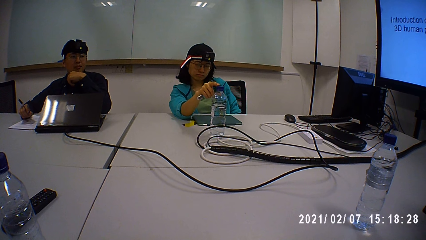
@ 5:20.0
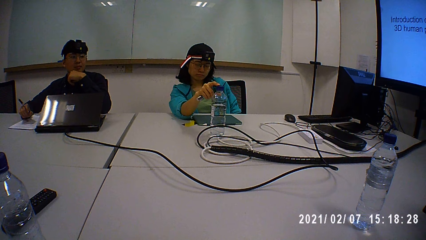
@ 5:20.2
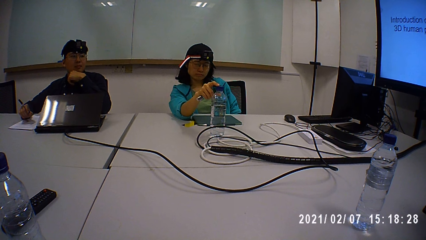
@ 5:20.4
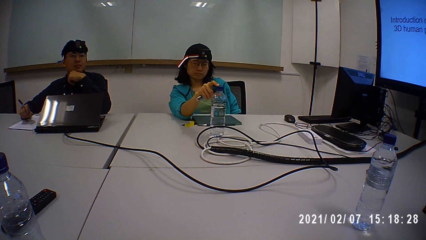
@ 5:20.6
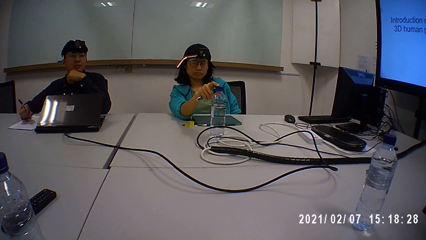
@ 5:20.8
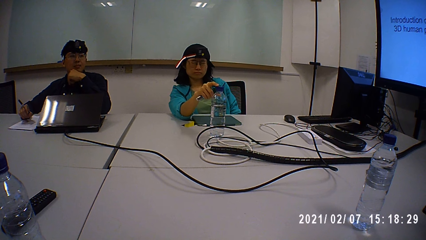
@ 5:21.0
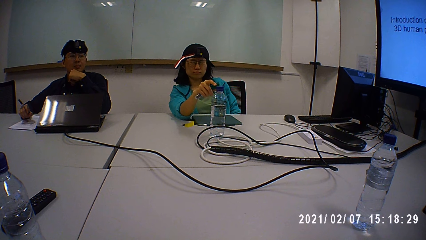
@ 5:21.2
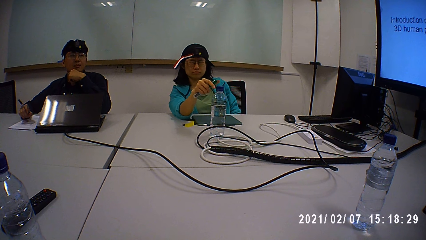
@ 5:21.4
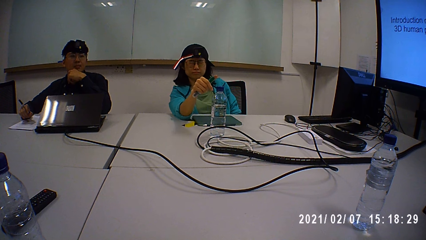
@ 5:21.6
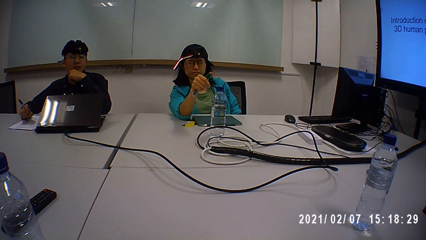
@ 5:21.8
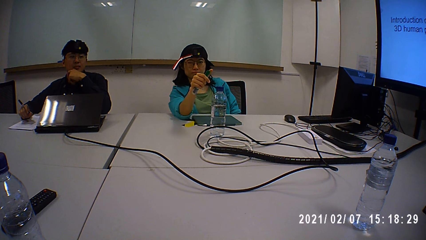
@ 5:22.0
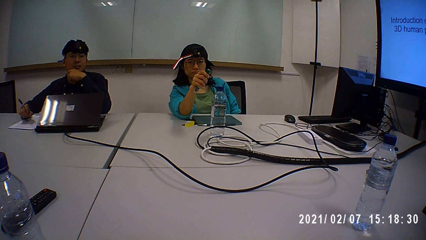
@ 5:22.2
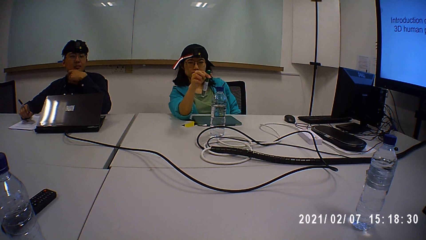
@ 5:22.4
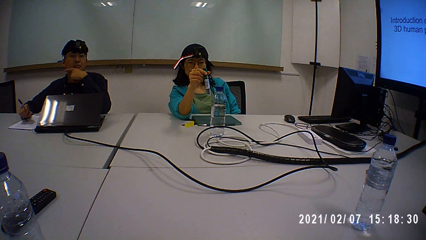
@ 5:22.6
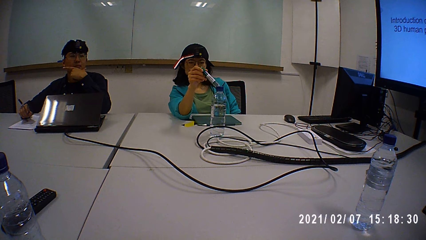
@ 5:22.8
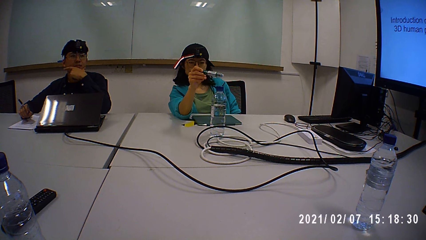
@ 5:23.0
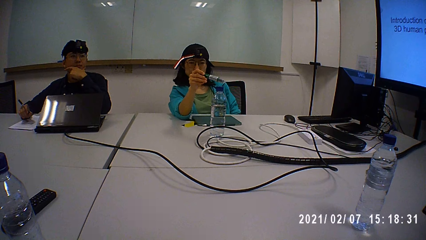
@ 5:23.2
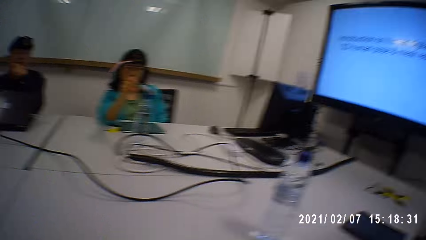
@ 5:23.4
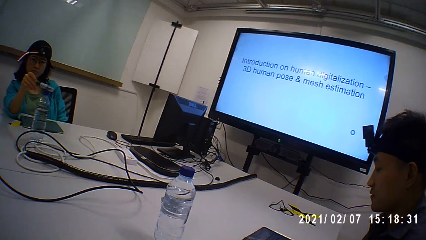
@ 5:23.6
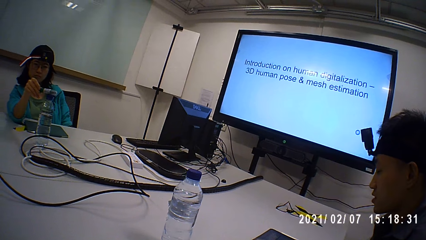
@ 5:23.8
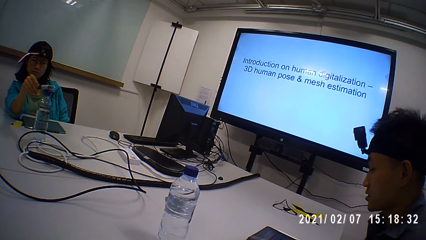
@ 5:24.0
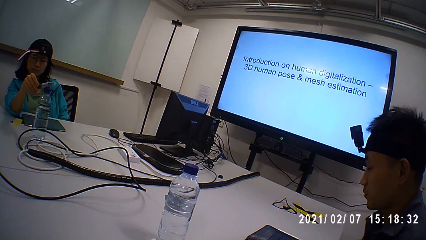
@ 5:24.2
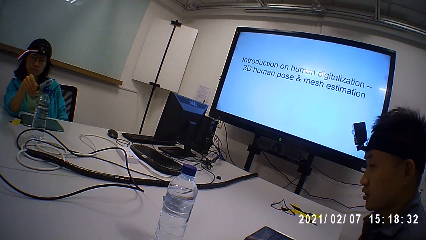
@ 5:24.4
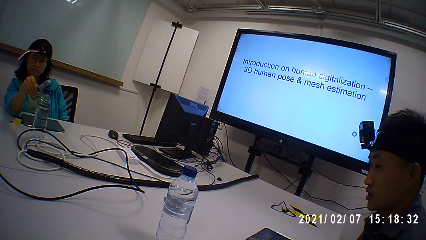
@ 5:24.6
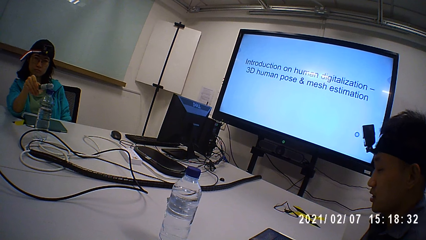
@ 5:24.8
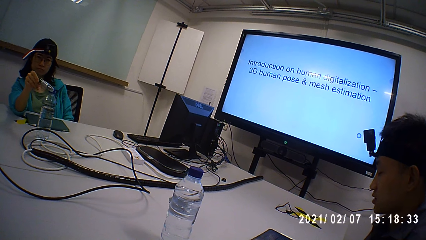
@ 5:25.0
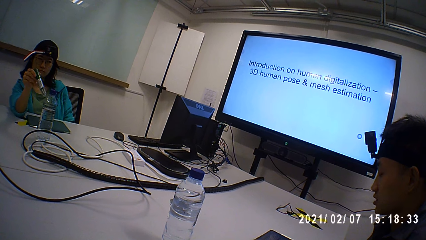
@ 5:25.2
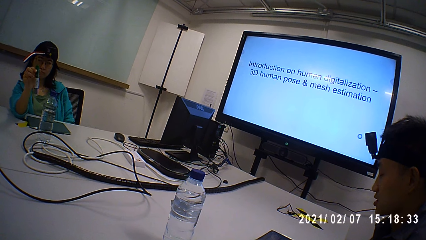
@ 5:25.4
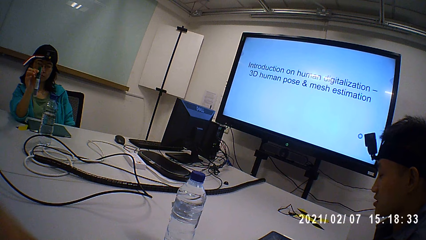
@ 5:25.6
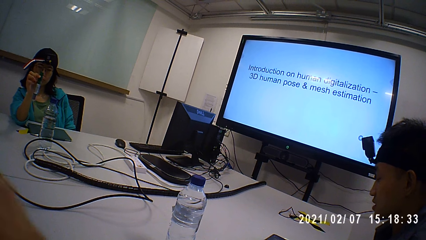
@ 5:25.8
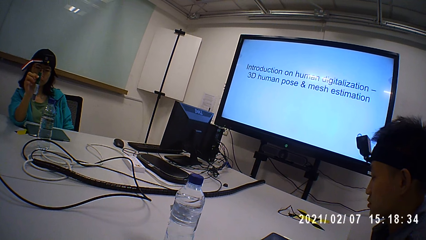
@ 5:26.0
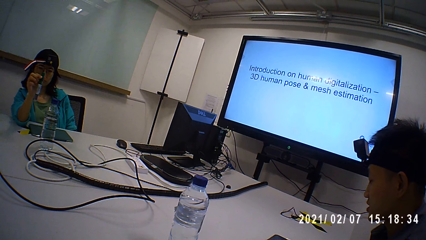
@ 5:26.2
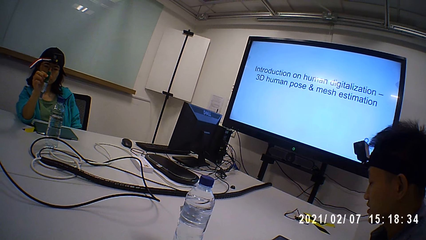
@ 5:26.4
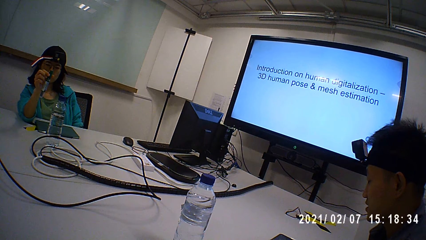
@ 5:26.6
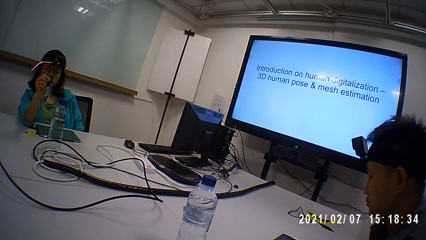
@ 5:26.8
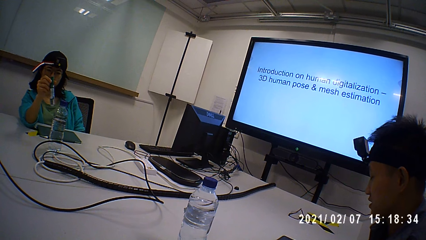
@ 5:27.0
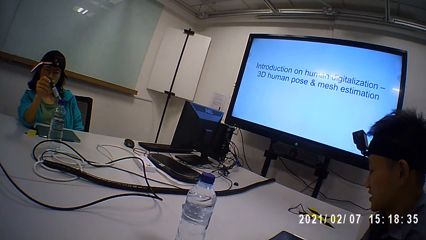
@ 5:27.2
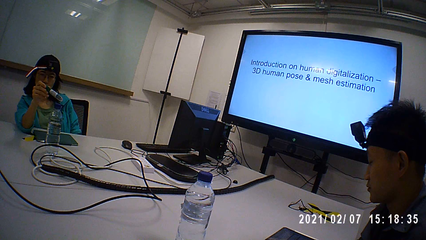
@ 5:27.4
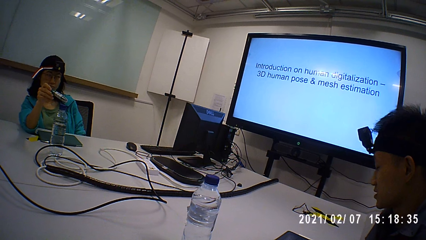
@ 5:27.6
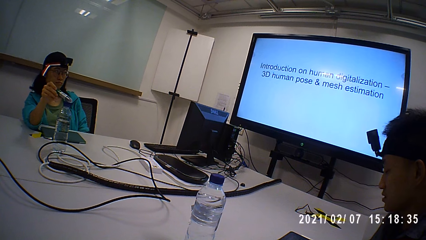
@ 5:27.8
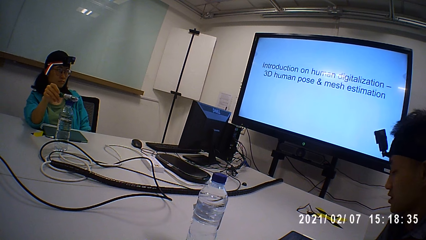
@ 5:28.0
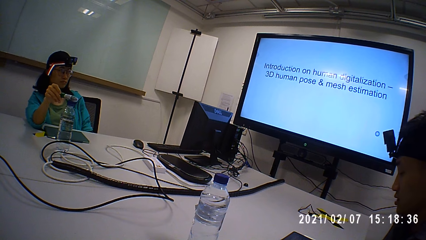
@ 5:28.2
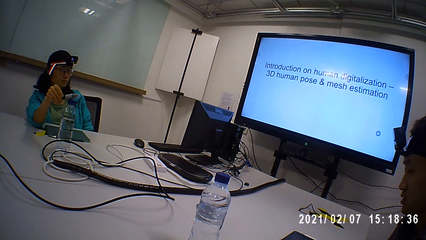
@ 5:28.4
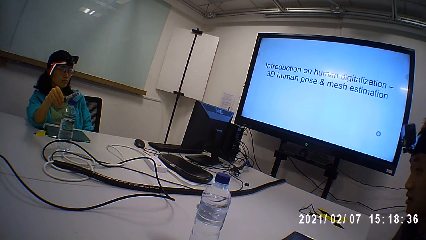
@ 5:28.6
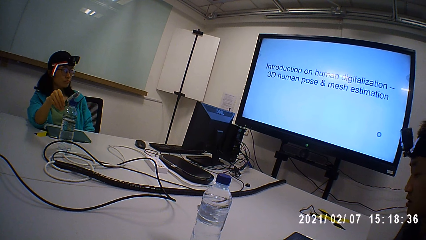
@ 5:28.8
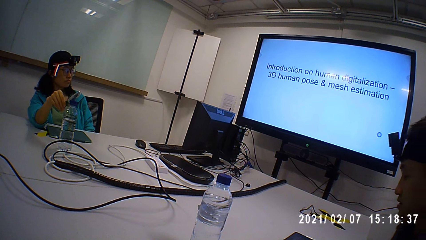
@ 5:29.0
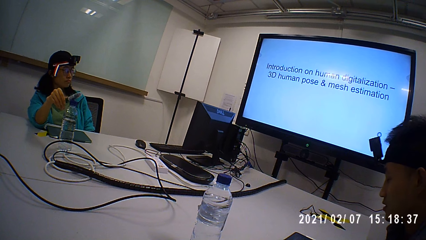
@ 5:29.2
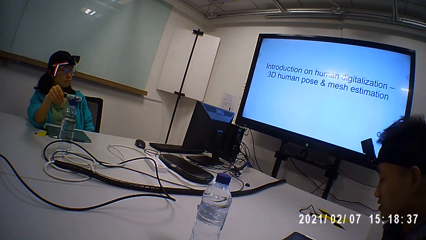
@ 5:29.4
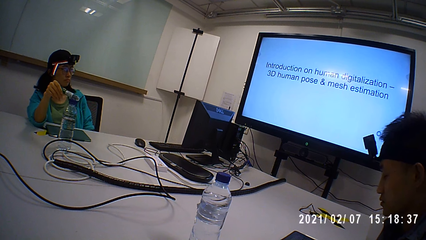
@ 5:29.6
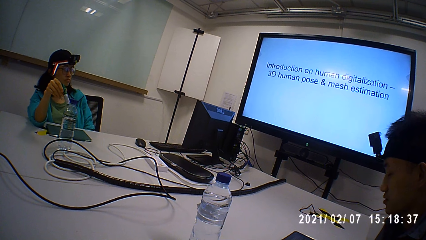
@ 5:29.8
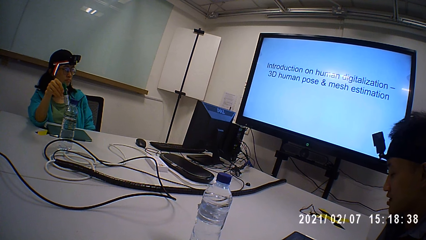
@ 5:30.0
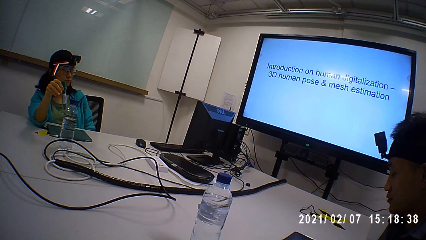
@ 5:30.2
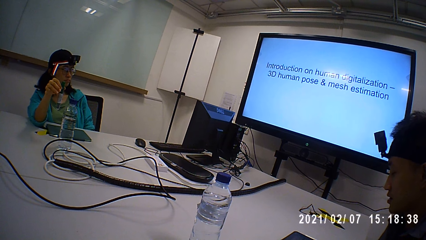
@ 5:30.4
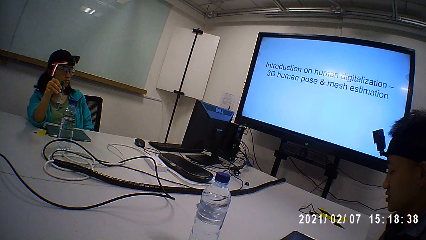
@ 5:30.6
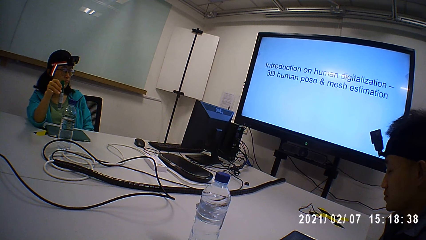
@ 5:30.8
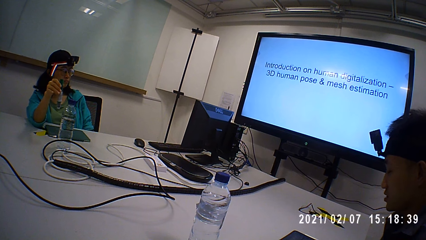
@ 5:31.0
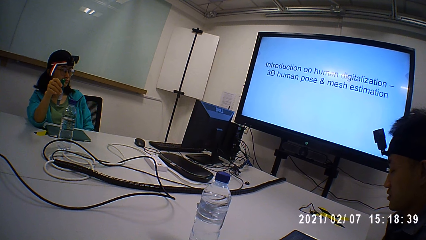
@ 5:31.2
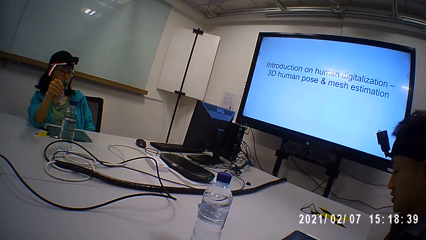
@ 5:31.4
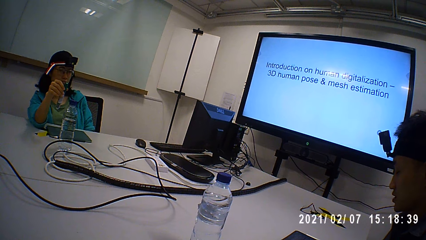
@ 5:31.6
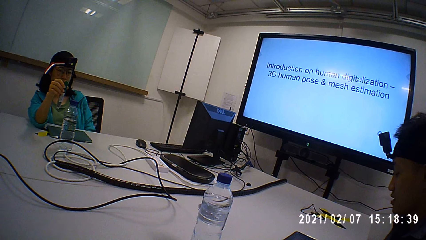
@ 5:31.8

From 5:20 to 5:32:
A man reads on the tablet.
